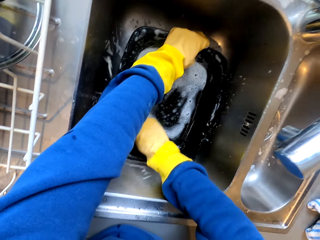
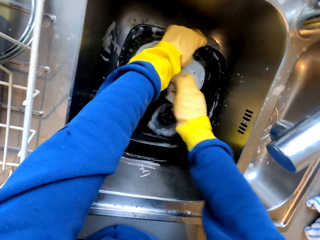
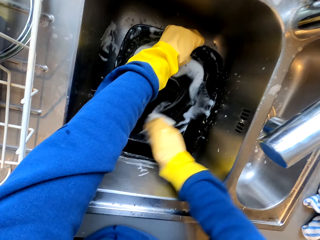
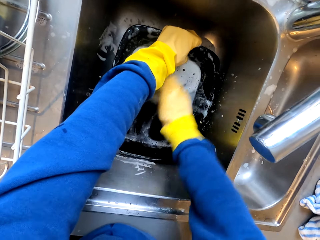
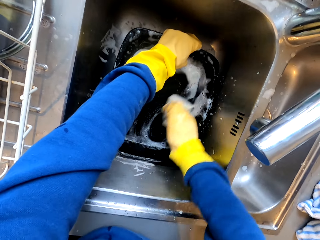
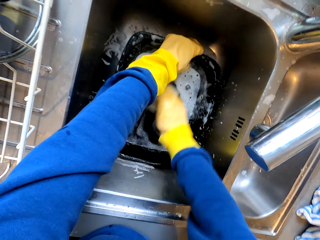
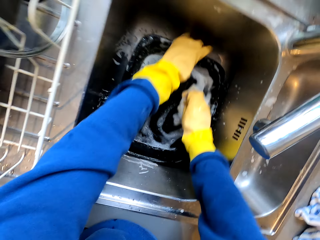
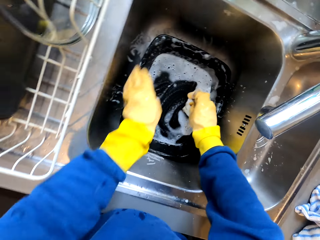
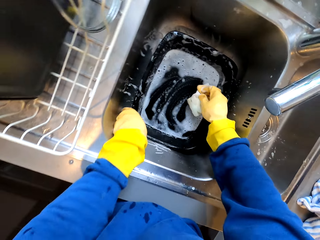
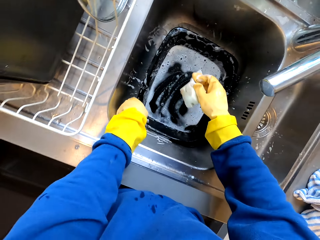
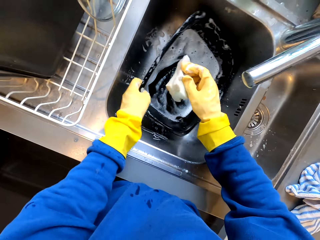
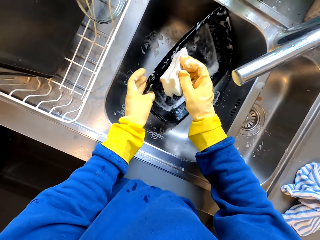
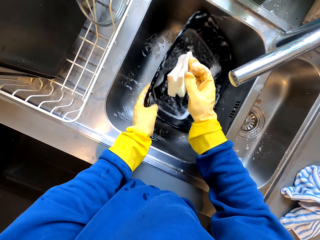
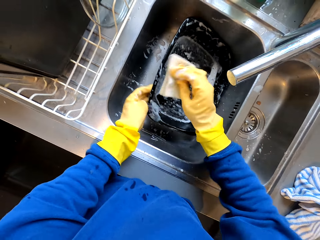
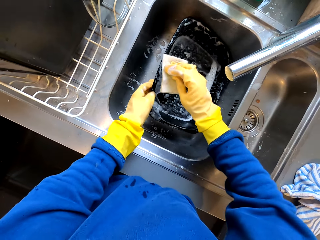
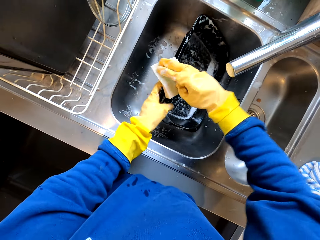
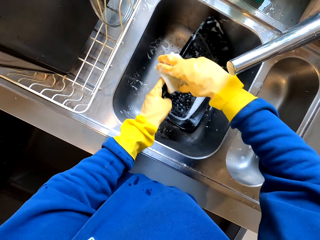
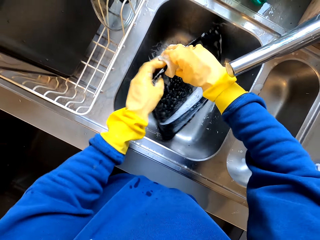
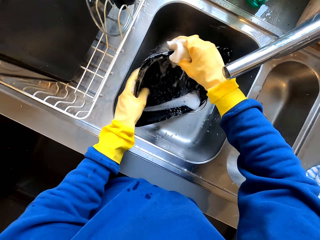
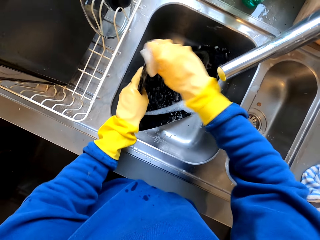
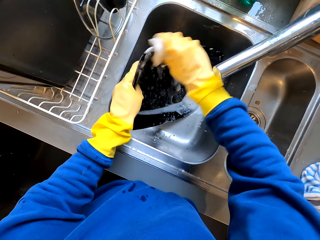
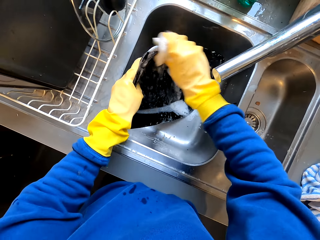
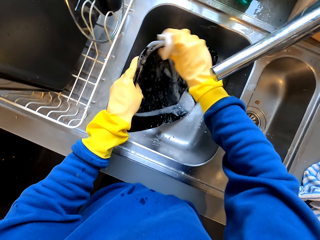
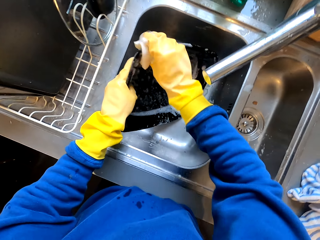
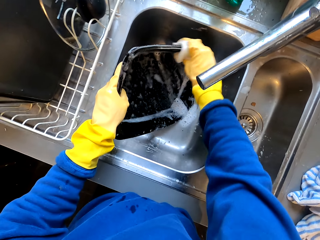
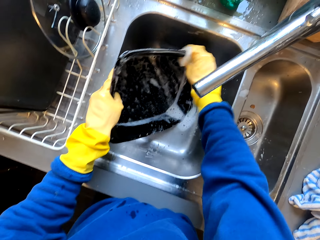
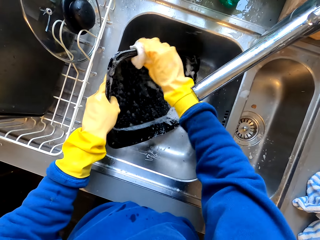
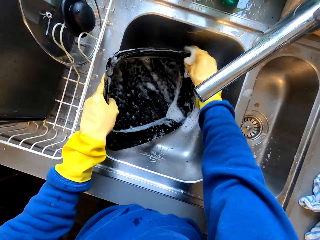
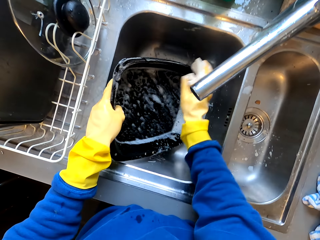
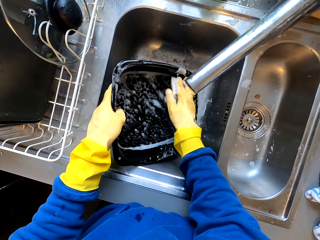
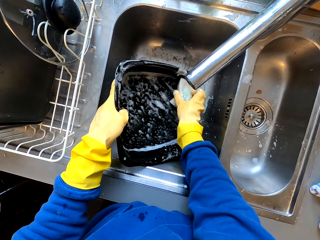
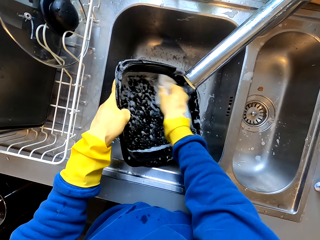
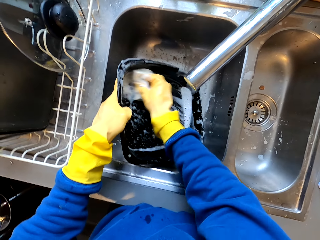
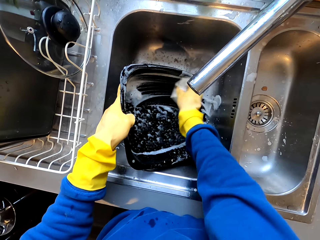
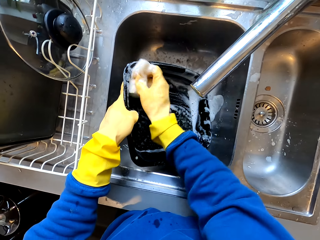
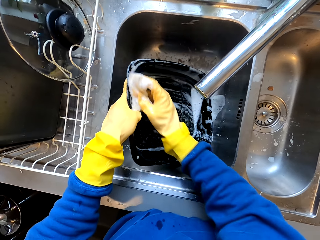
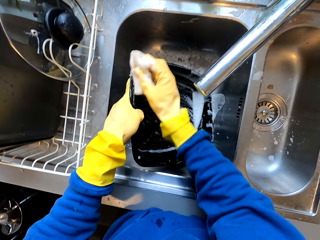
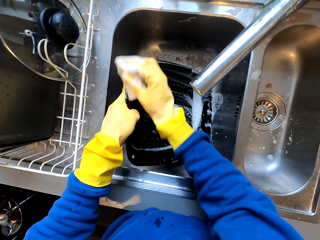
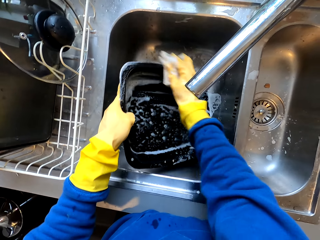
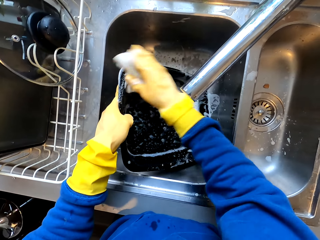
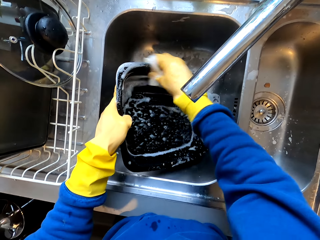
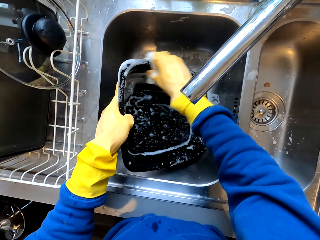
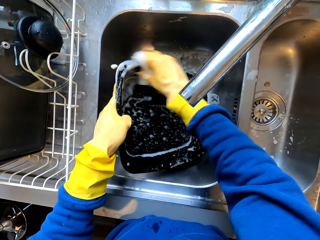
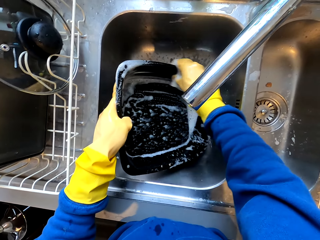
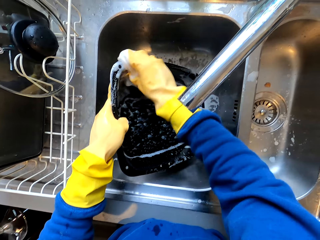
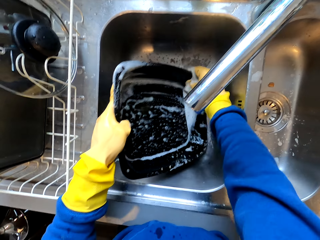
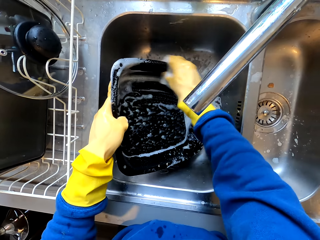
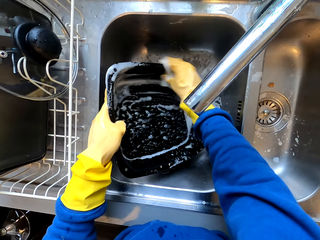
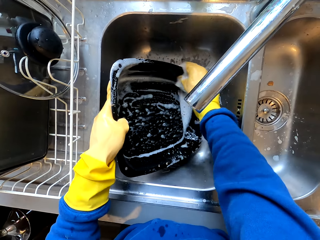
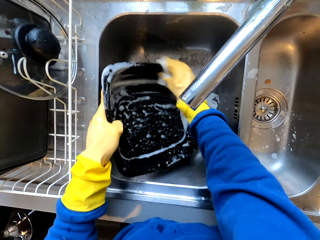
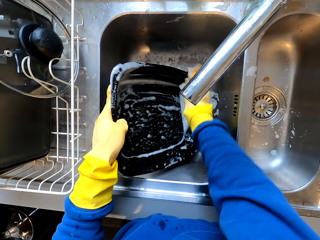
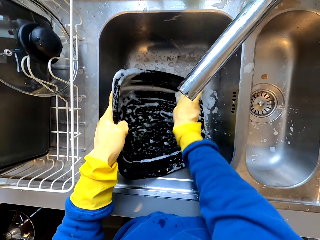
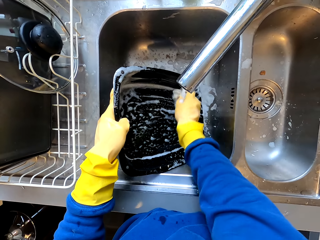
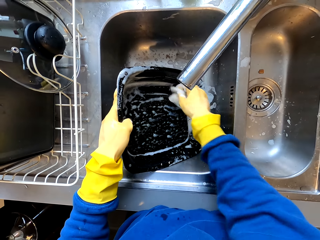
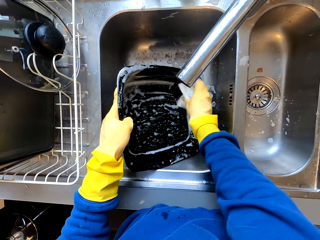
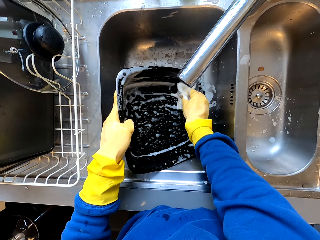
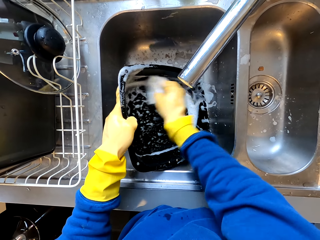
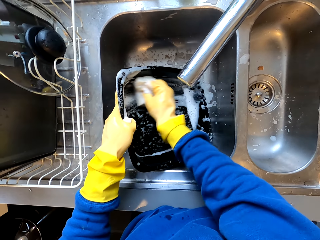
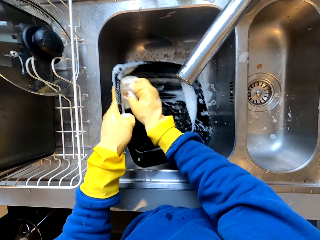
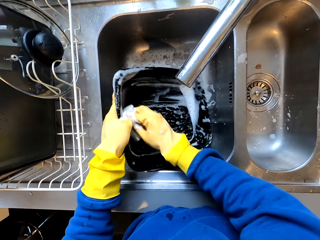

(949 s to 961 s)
The camera wearer picks up a tray. They hold the tray. They clean the tray.

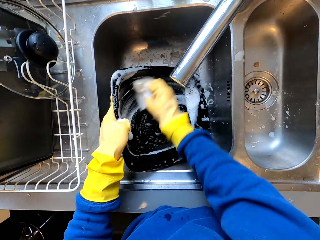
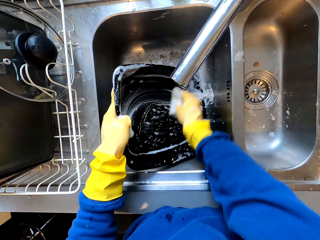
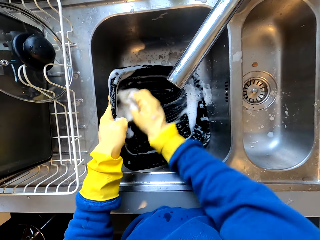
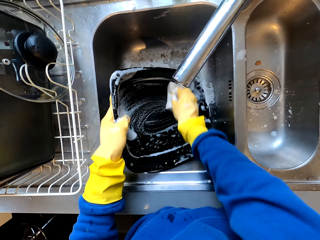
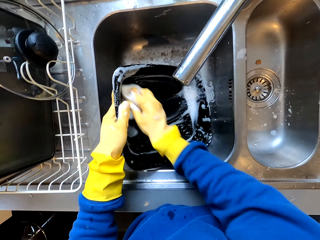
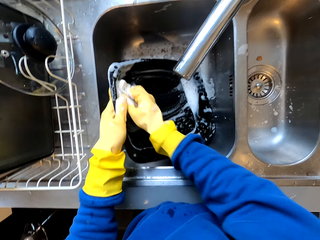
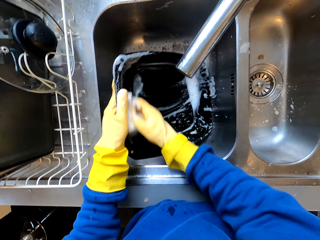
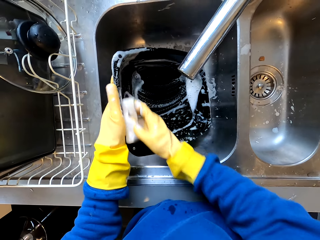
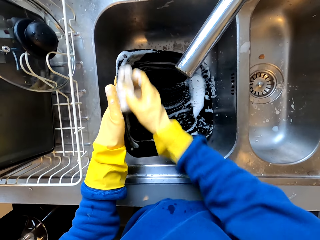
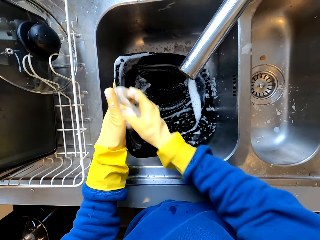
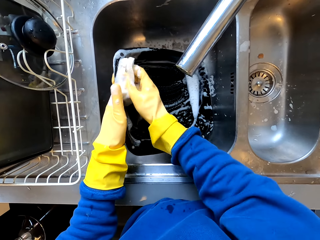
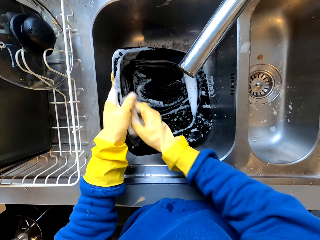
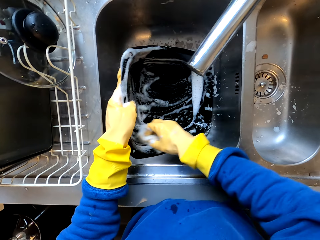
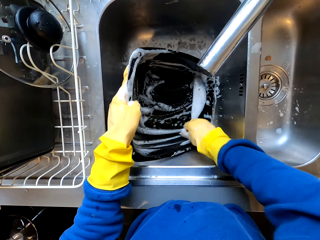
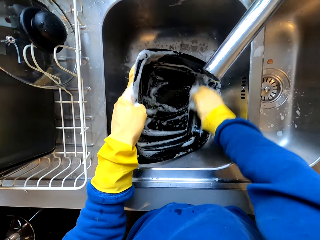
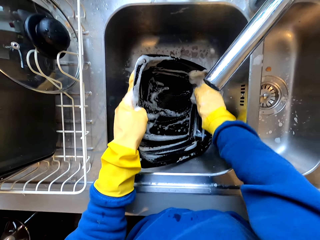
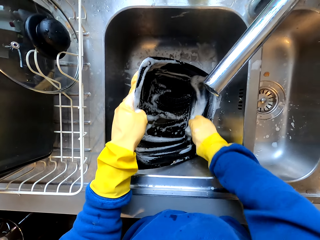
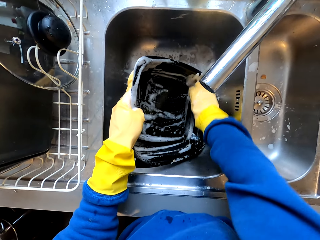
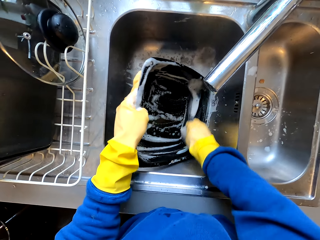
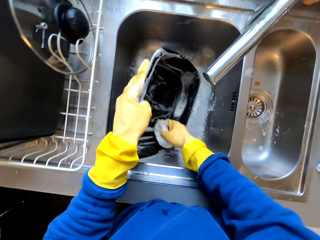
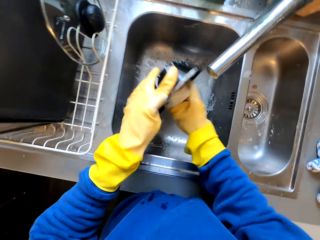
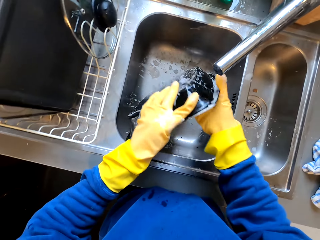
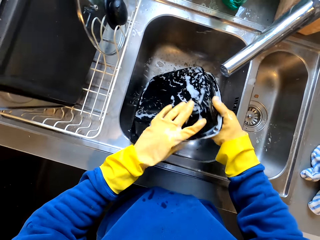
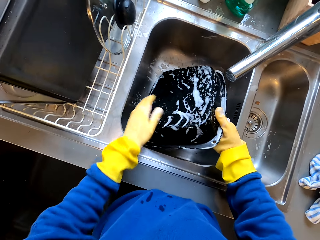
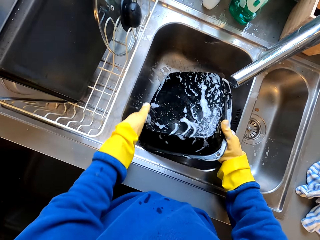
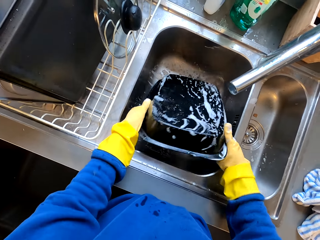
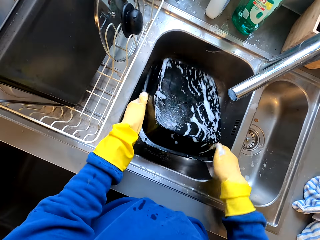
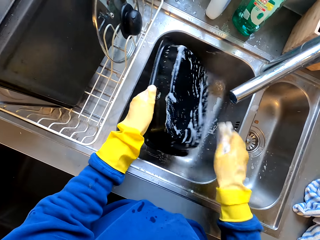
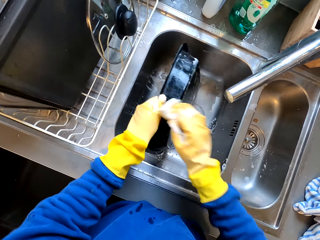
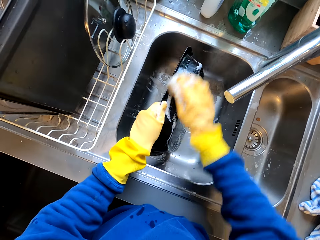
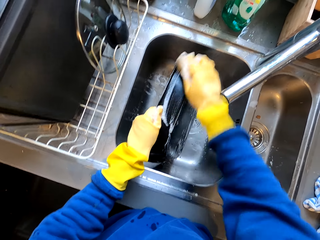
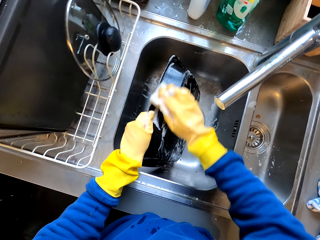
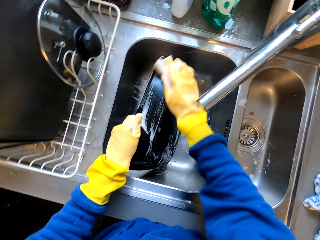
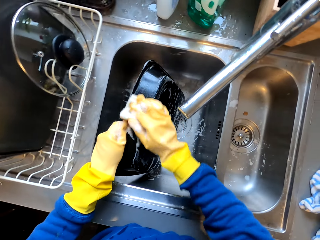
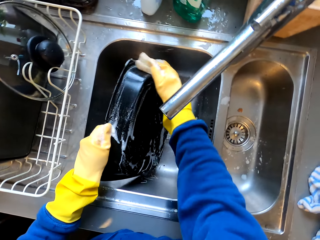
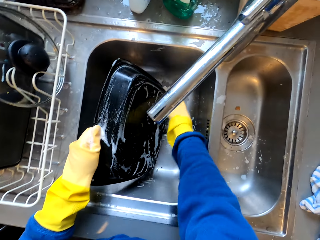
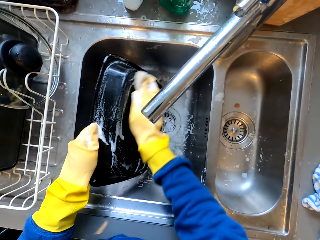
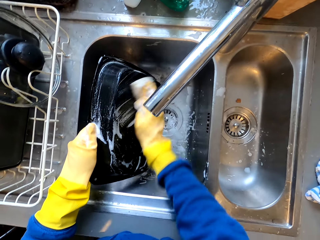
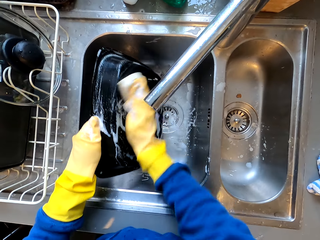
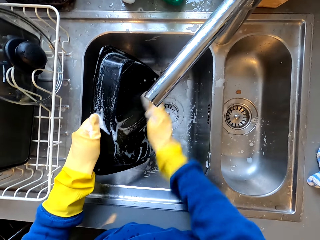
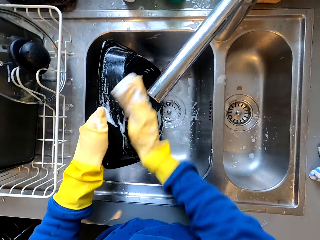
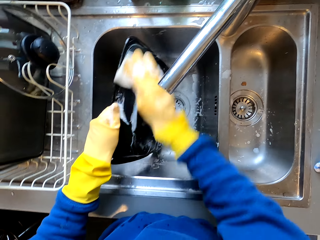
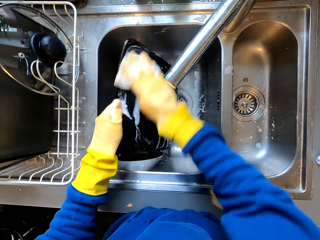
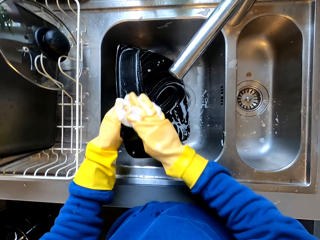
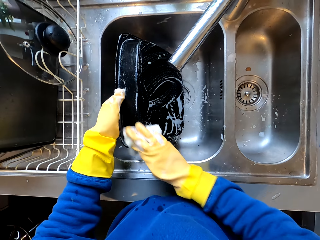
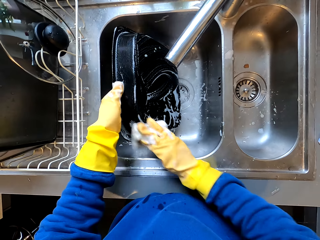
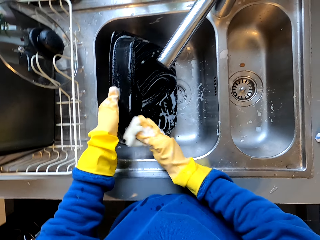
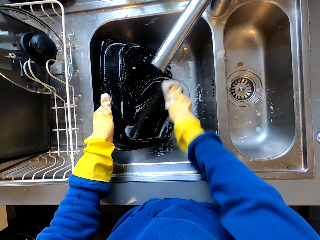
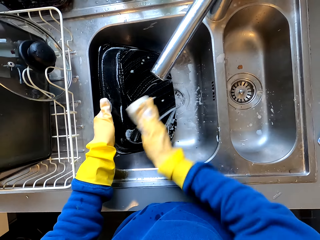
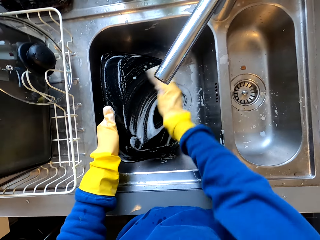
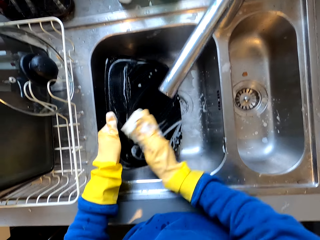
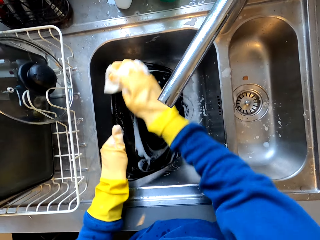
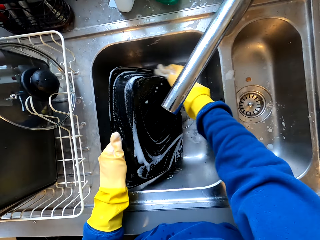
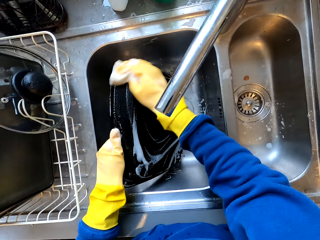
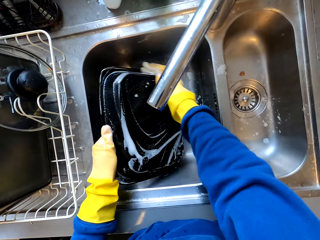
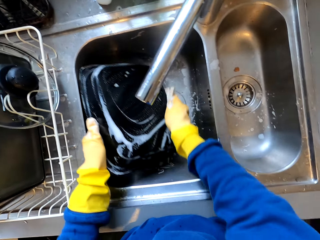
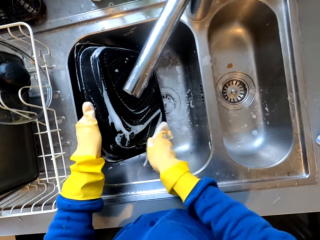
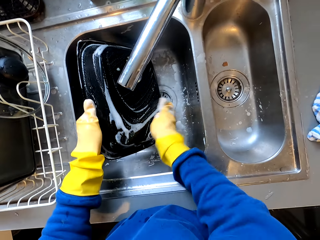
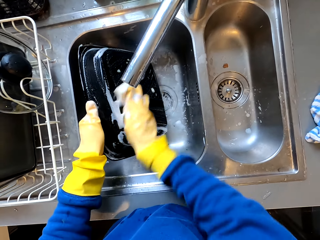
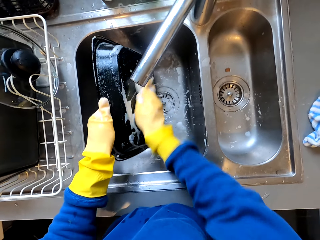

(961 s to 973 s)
The camera wearer turns the tray. They clean the tray.
